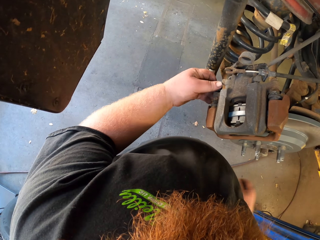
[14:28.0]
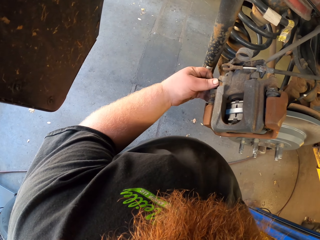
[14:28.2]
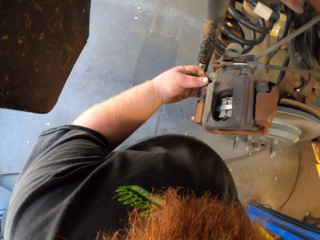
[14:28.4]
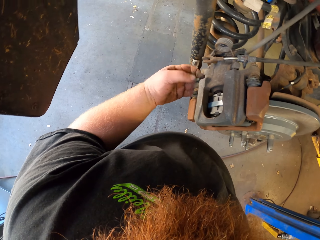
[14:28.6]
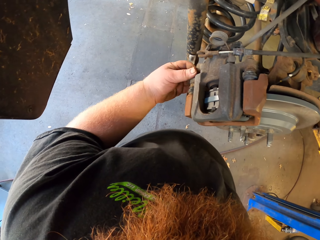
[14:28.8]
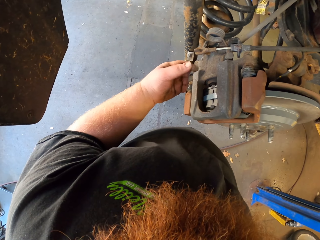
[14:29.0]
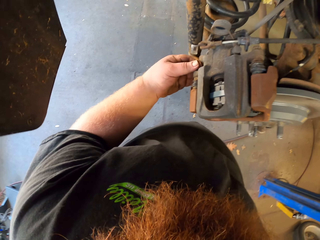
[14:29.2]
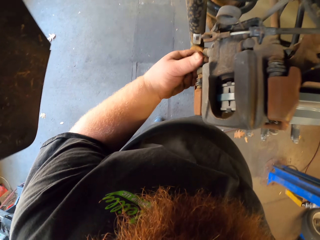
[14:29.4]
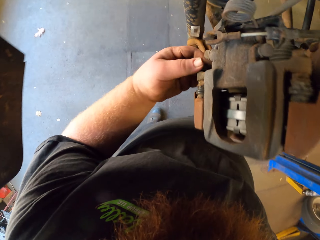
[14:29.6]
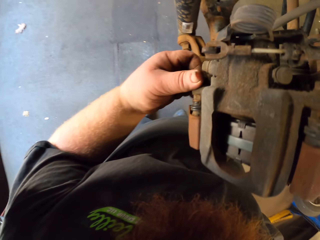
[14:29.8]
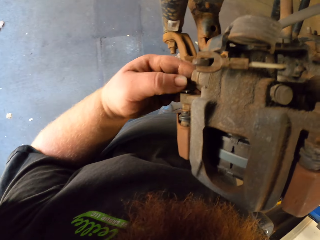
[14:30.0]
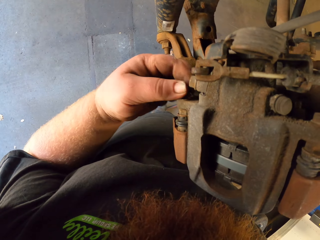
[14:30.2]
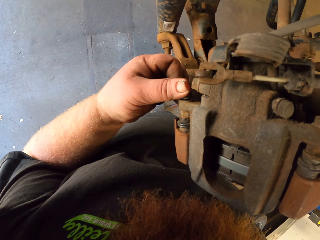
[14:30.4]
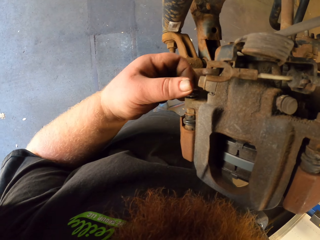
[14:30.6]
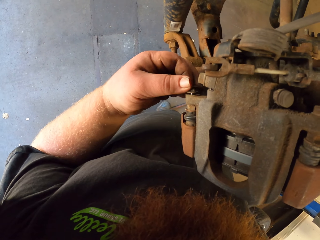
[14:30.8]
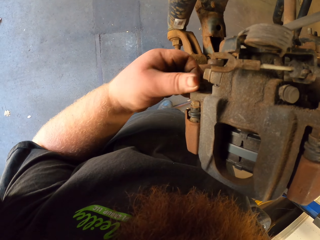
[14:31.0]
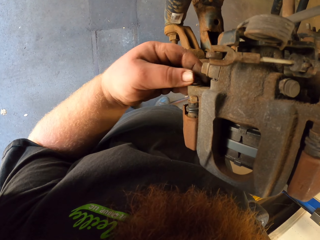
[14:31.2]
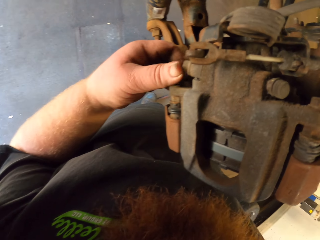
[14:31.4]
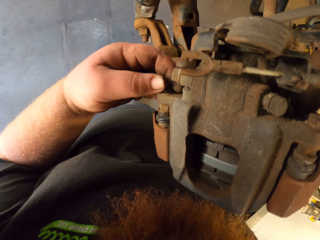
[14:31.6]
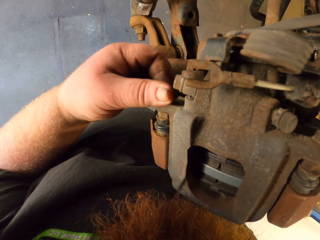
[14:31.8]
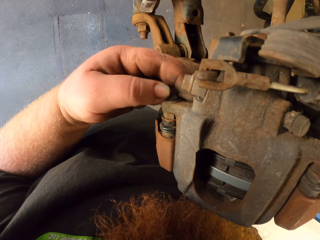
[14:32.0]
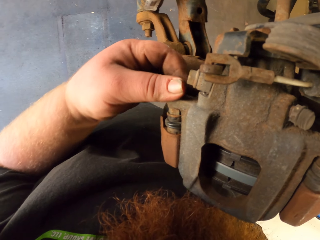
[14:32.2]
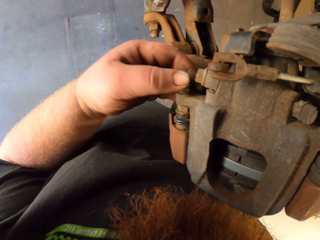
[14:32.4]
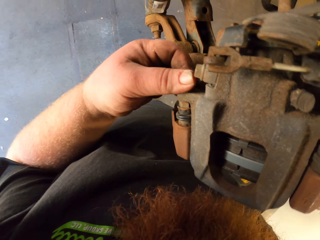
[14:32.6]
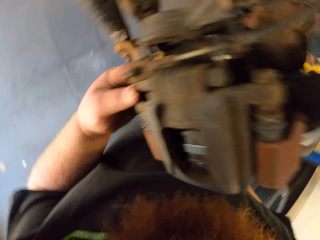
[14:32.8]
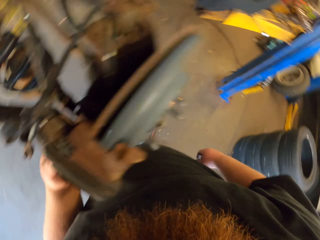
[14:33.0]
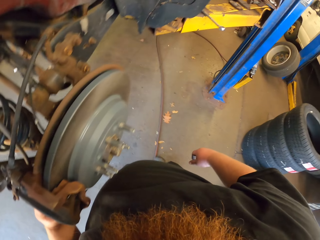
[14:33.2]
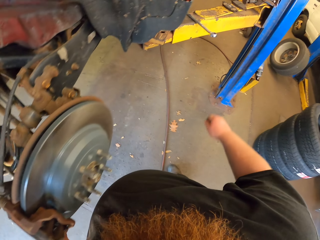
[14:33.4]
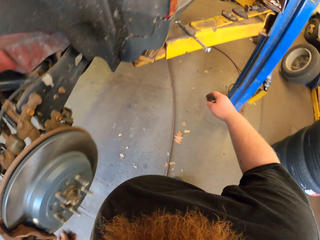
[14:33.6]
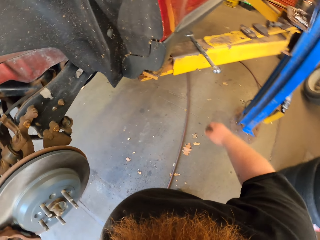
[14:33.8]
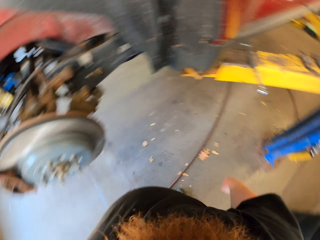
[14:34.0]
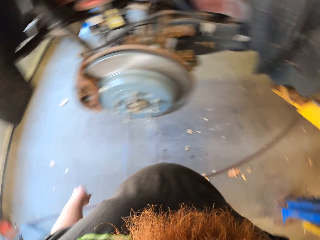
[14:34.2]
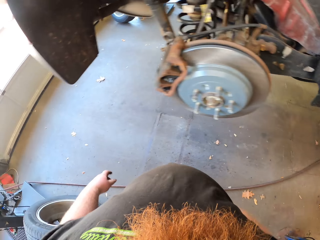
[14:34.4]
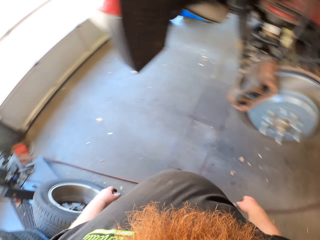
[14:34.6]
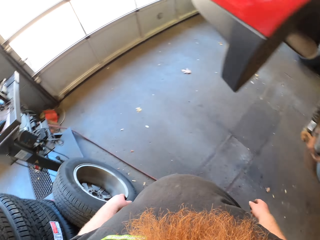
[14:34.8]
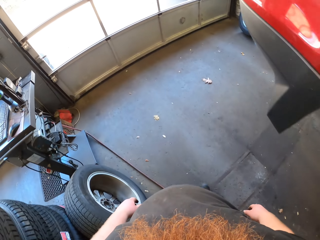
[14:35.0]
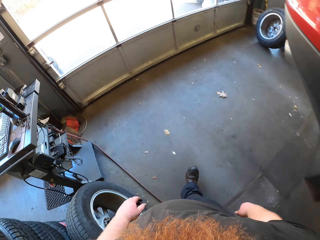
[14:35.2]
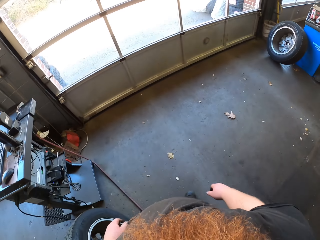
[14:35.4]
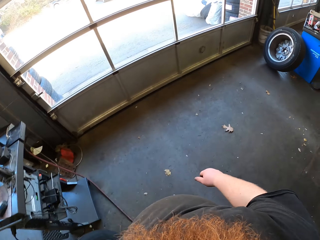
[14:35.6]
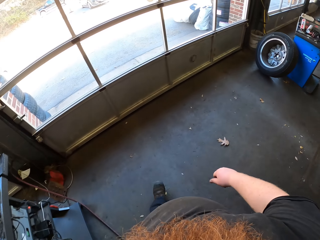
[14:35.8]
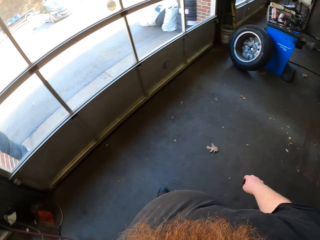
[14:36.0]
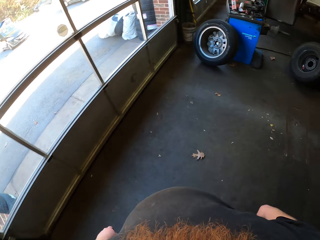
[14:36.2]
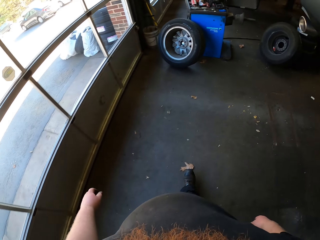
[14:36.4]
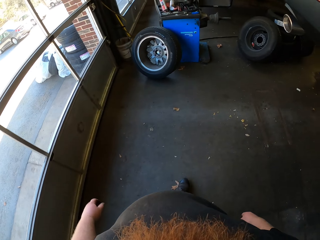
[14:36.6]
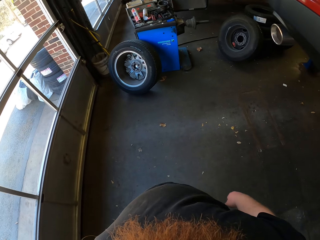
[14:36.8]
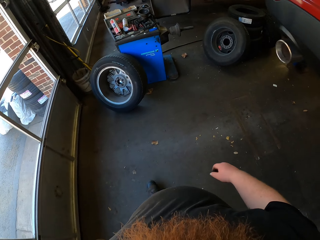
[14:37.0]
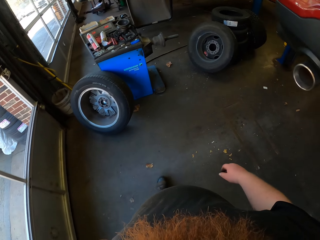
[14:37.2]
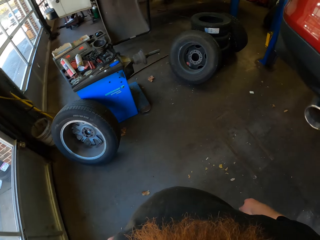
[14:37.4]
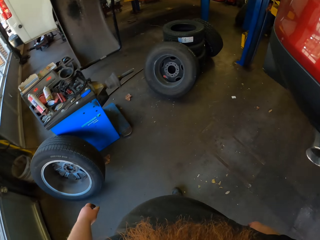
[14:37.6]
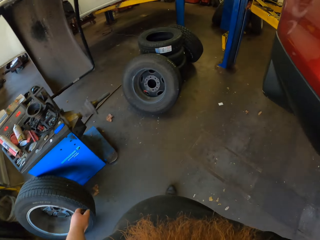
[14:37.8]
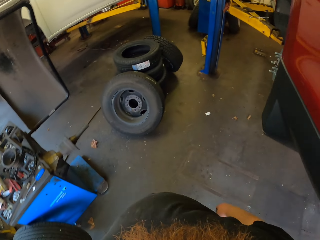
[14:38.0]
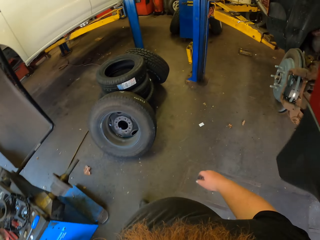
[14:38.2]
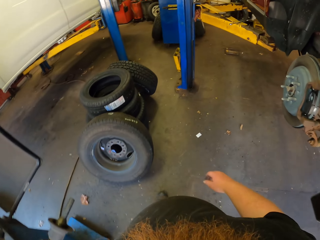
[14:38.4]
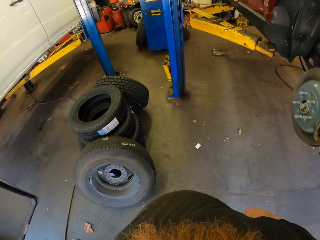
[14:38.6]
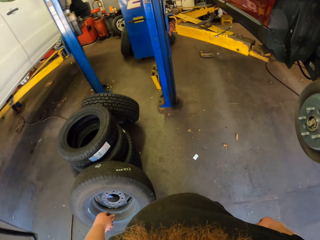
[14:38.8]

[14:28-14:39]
The camera wearer fixes the car wheel with metal. They fix the nut. They tighten the nut. They look around. They walk around the car in the room.

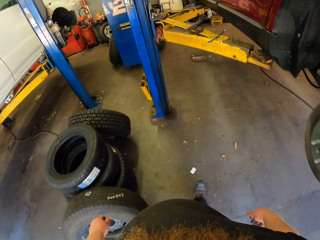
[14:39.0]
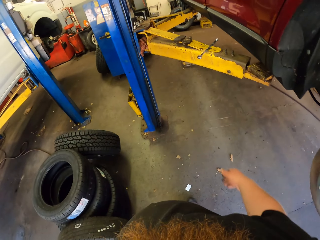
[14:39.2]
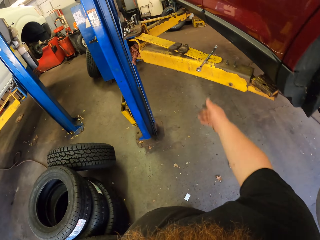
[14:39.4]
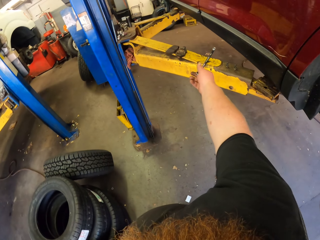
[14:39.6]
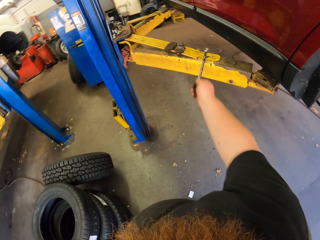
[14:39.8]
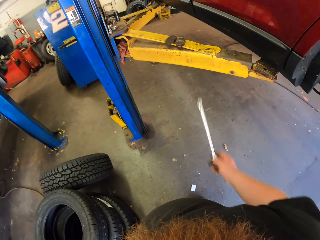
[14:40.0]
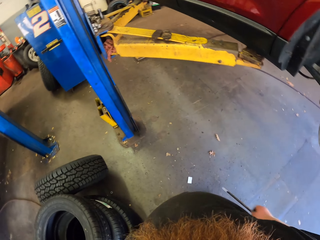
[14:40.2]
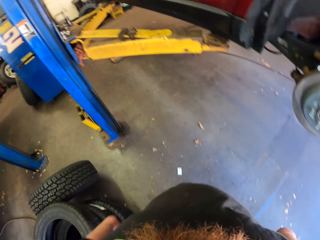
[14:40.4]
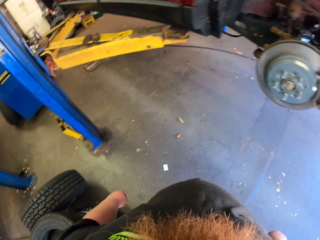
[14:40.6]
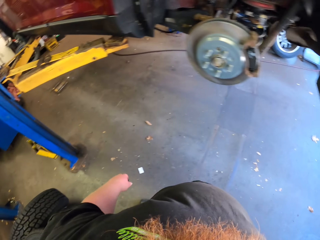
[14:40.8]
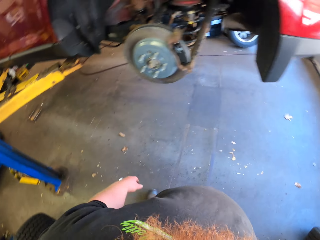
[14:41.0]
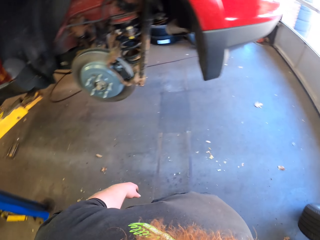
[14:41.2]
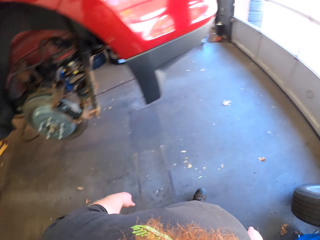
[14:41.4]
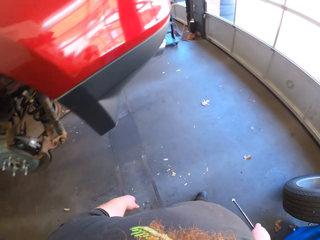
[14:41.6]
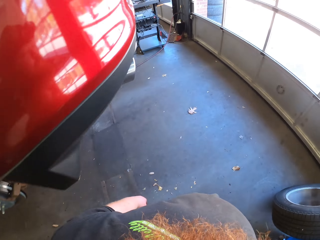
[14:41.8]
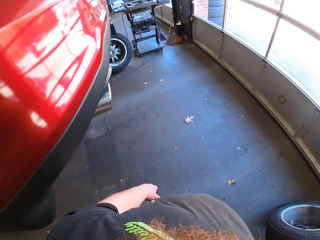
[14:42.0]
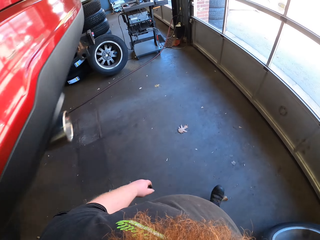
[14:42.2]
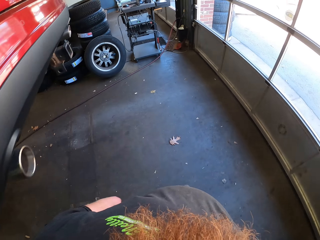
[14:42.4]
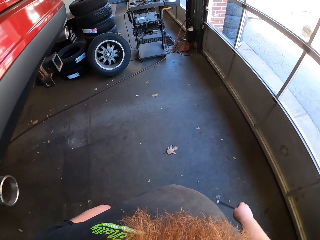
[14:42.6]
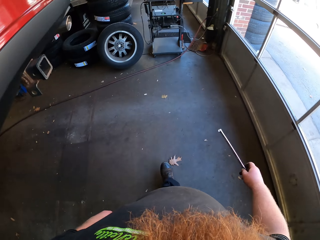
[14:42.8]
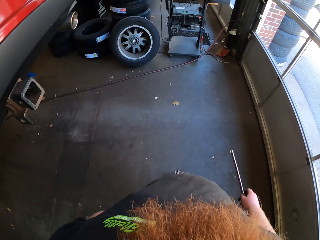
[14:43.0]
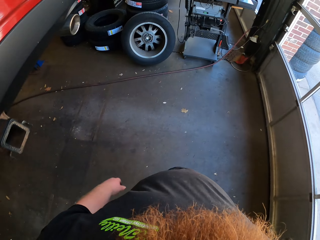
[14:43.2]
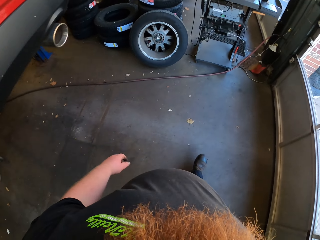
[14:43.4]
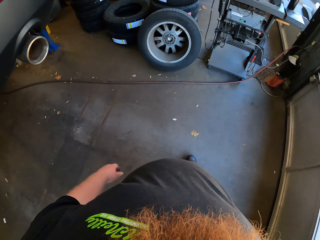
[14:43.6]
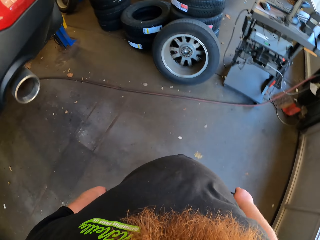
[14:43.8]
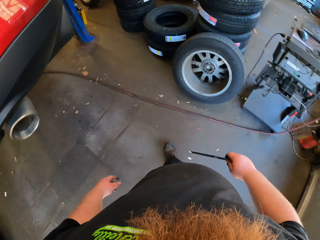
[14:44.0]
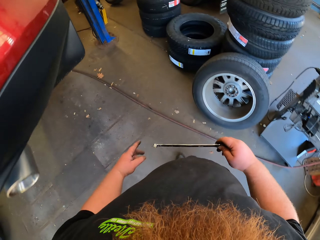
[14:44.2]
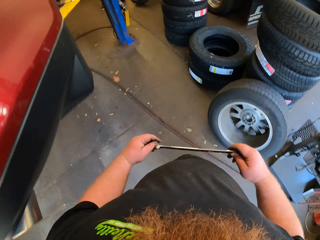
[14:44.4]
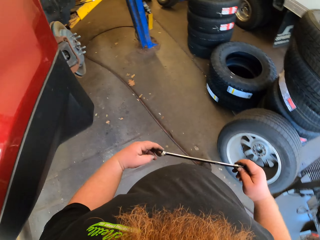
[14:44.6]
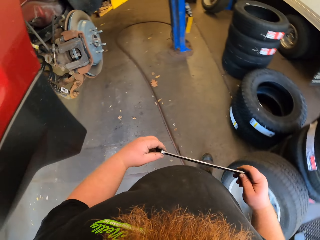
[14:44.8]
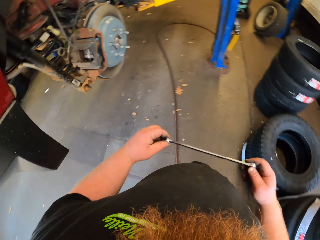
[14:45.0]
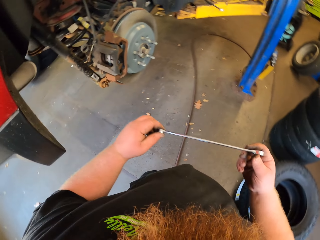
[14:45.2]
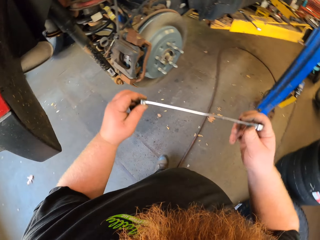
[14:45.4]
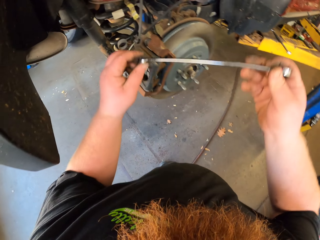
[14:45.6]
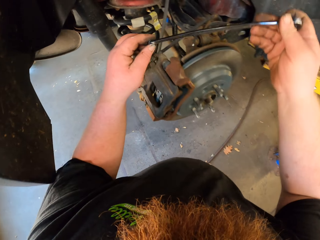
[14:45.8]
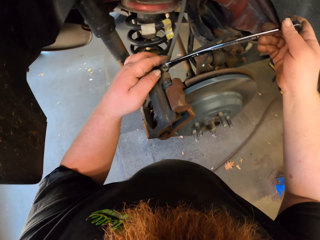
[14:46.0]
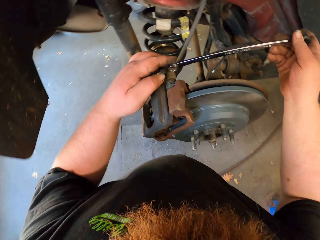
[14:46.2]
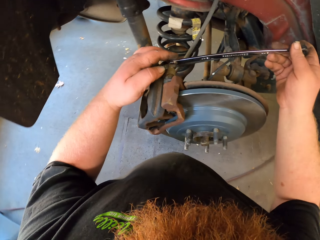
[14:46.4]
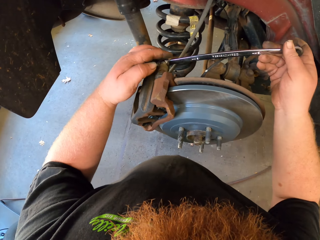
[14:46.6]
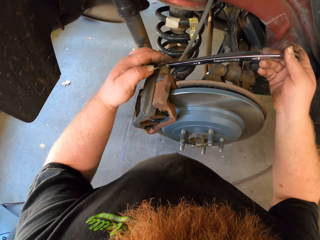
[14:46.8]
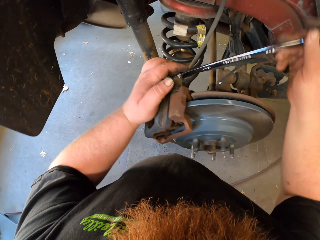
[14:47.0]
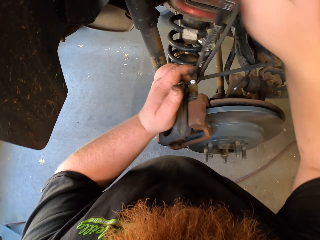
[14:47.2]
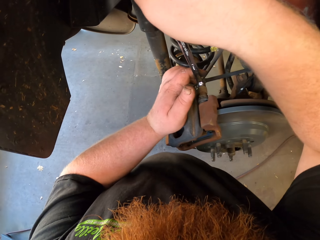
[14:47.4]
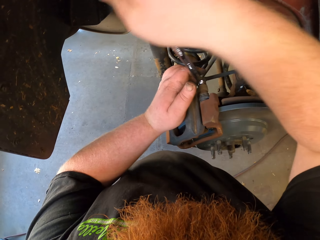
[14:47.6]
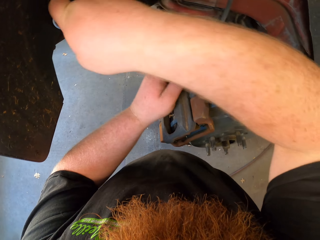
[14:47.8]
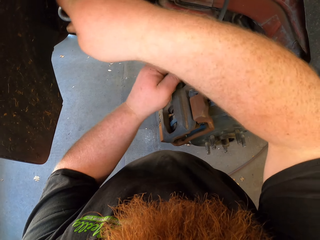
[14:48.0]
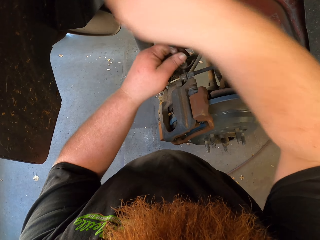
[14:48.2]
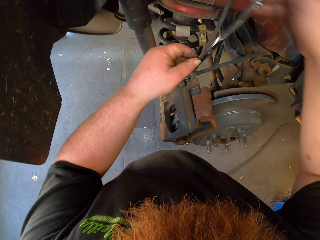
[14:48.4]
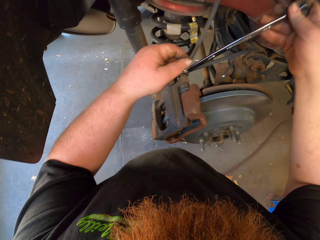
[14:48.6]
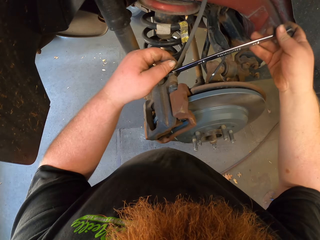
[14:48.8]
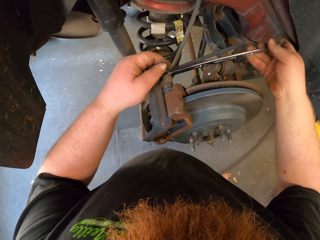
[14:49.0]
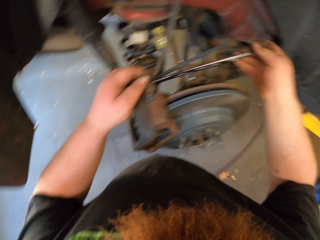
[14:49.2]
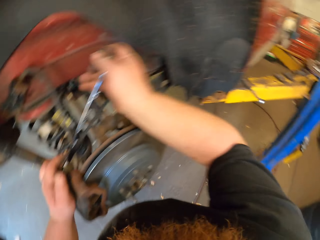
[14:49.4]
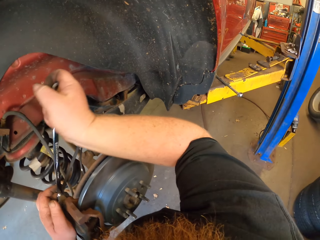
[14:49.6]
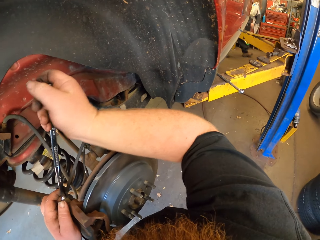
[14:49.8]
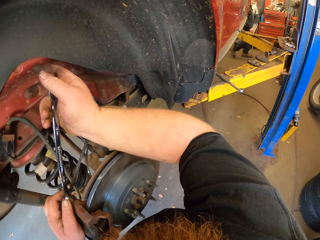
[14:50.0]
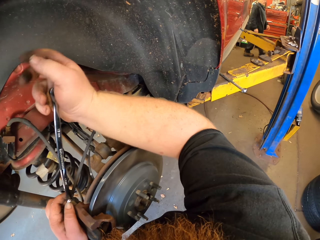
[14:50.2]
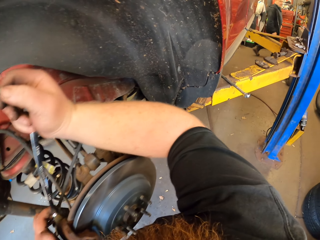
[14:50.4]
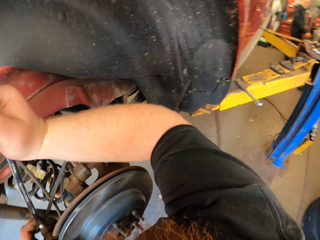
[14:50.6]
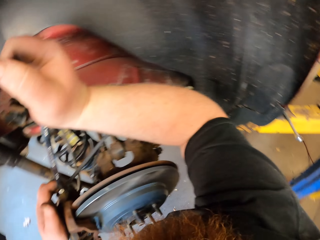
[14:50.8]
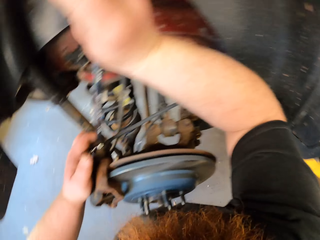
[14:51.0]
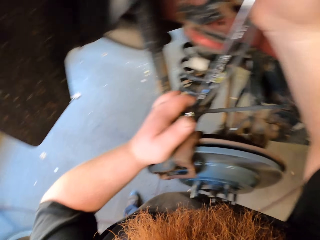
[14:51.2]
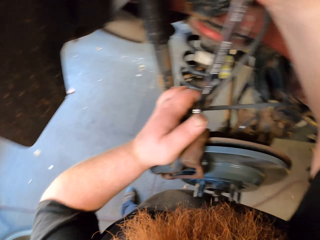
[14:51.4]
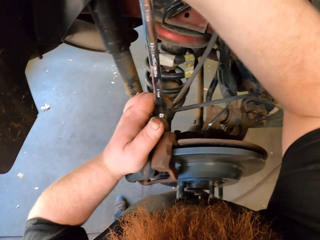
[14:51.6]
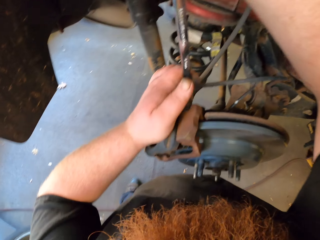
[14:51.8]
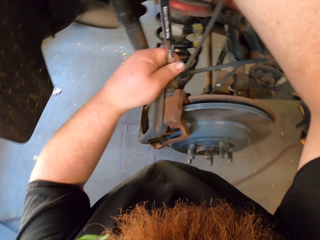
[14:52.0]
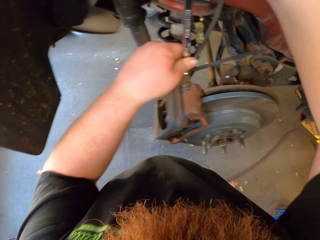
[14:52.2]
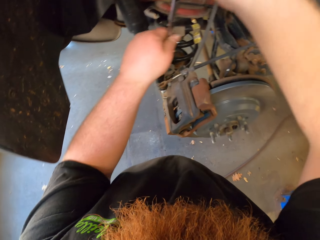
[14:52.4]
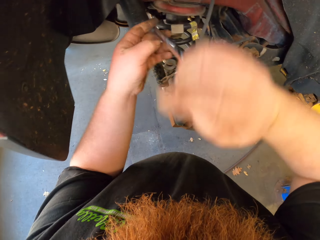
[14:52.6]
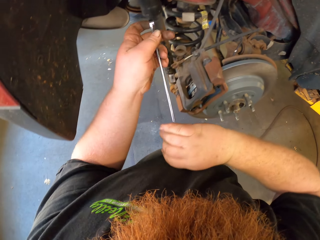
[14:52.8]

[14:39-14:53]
The camera wearer picks up the nut fixer or spanner from the metal stand. They walk around the car in the room. They fix the car wheel with the nut fixer. They connect the spanner on the nut. They tighten the nut. A man walks in the room.
